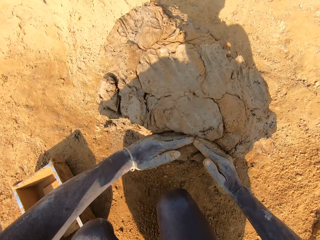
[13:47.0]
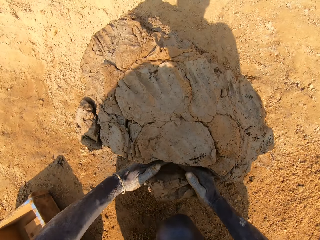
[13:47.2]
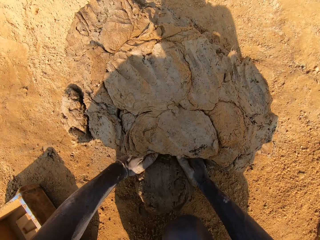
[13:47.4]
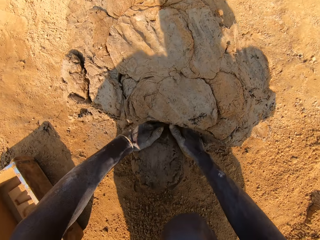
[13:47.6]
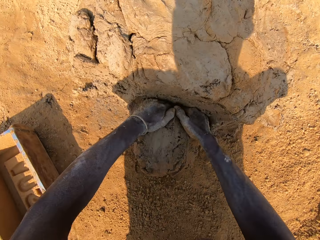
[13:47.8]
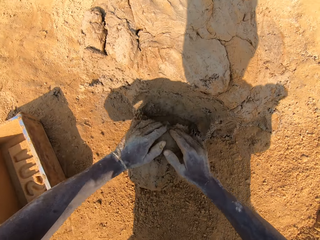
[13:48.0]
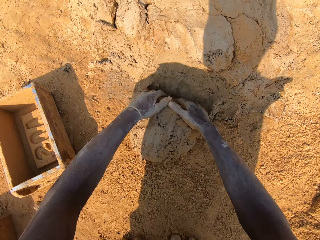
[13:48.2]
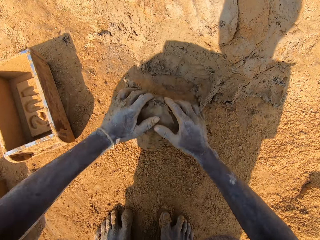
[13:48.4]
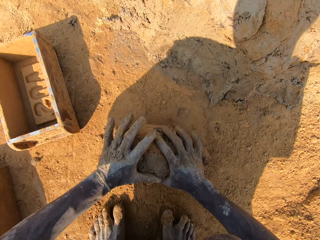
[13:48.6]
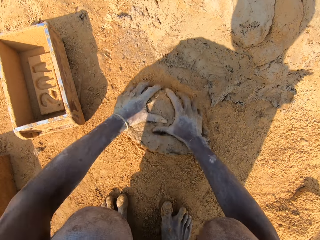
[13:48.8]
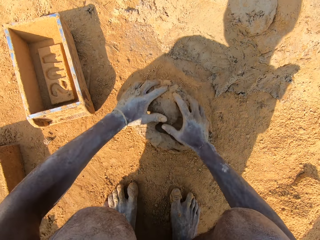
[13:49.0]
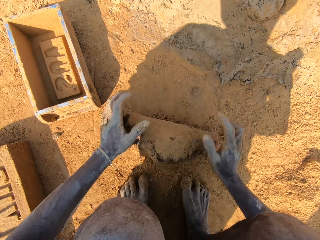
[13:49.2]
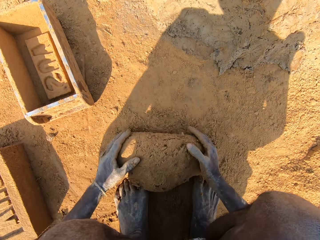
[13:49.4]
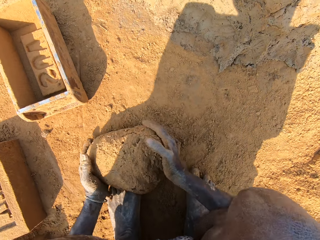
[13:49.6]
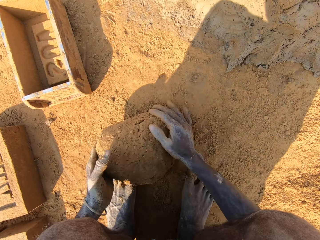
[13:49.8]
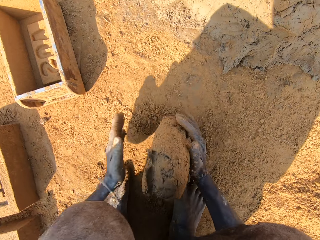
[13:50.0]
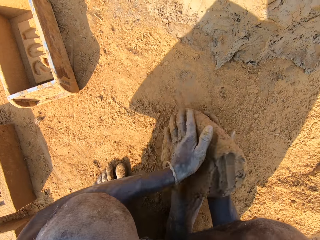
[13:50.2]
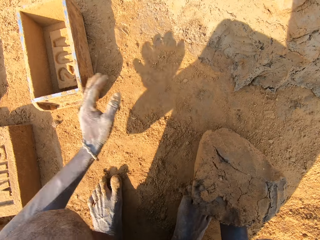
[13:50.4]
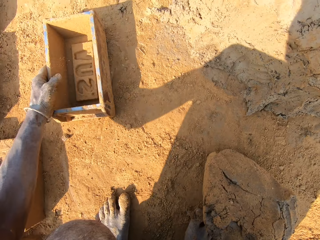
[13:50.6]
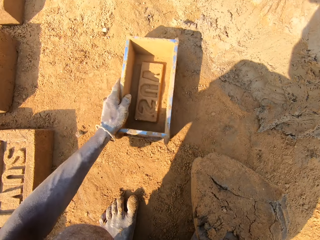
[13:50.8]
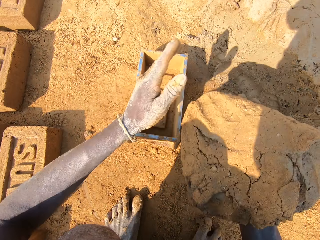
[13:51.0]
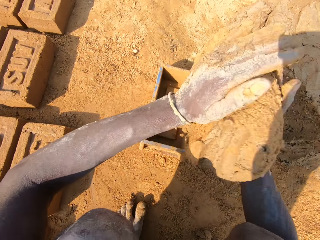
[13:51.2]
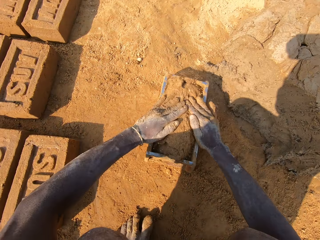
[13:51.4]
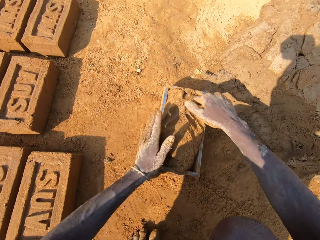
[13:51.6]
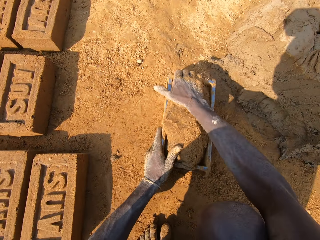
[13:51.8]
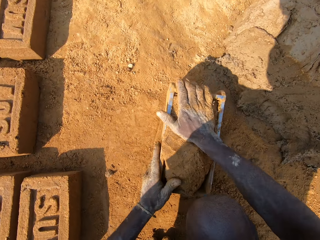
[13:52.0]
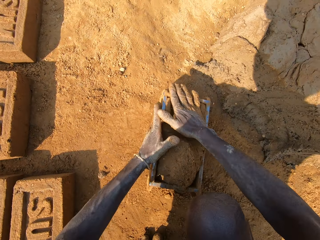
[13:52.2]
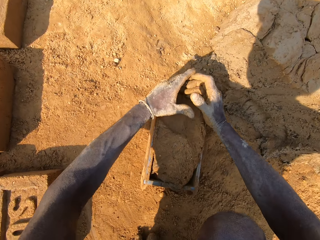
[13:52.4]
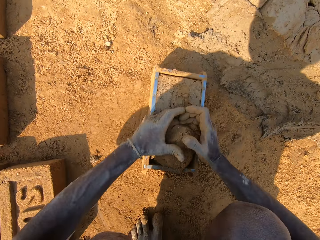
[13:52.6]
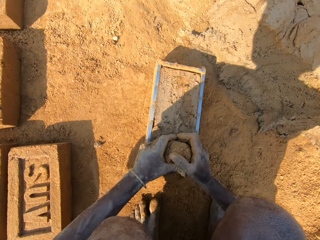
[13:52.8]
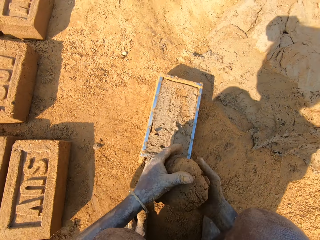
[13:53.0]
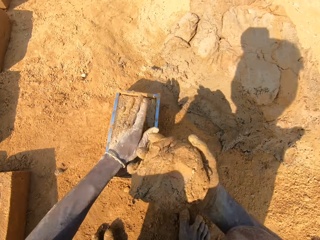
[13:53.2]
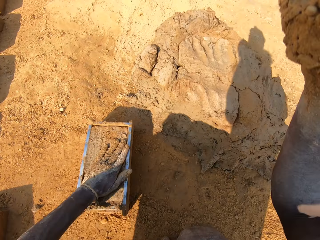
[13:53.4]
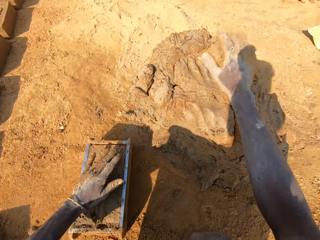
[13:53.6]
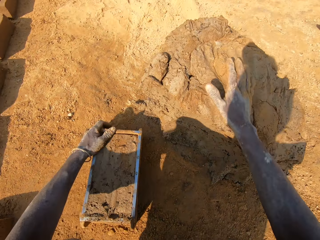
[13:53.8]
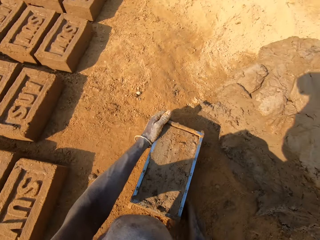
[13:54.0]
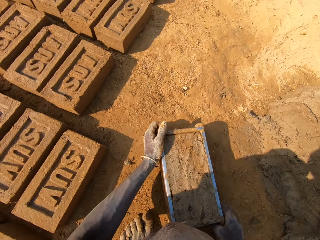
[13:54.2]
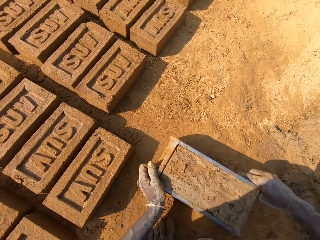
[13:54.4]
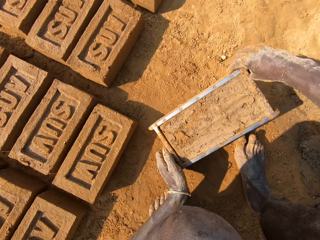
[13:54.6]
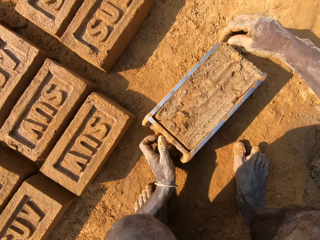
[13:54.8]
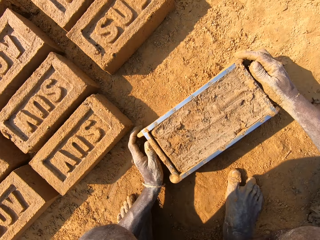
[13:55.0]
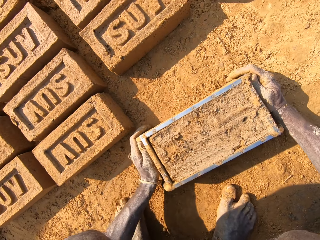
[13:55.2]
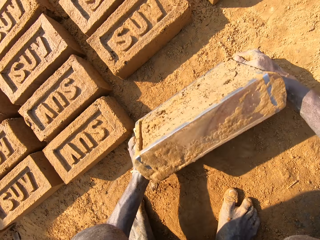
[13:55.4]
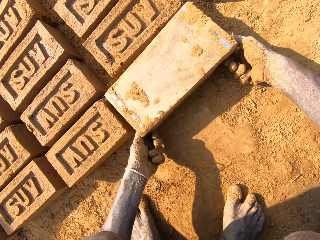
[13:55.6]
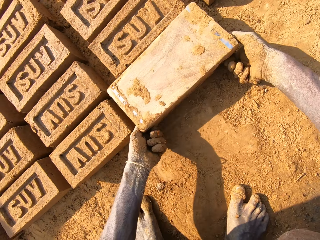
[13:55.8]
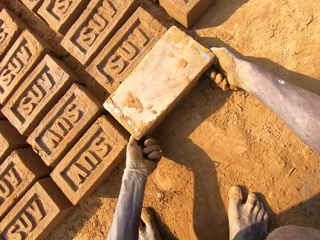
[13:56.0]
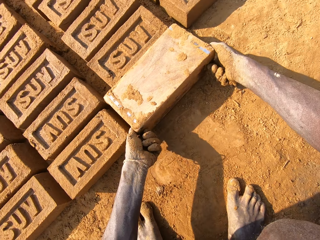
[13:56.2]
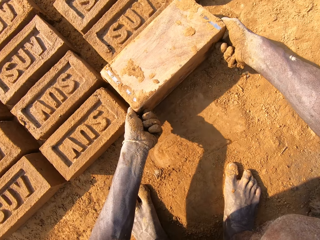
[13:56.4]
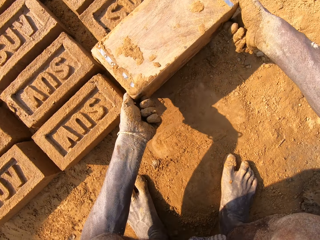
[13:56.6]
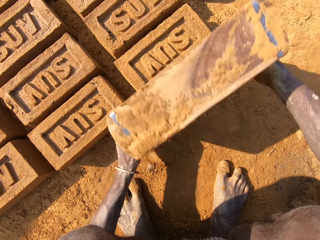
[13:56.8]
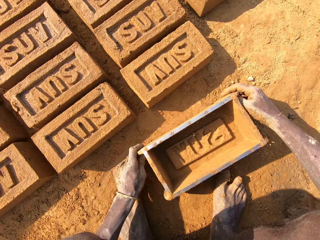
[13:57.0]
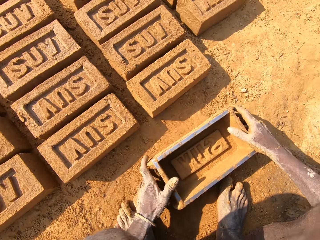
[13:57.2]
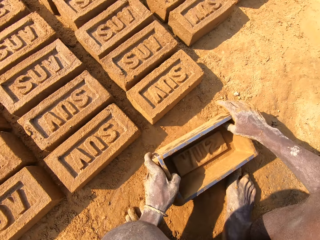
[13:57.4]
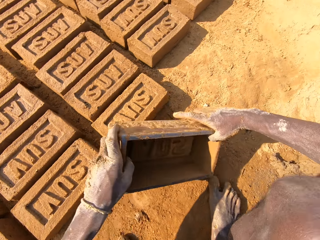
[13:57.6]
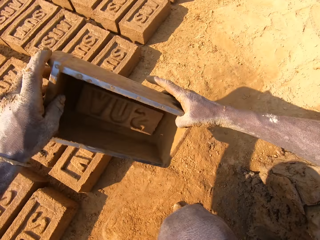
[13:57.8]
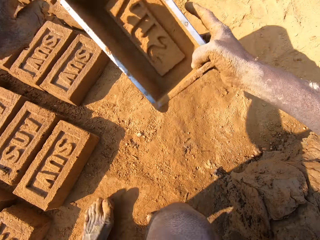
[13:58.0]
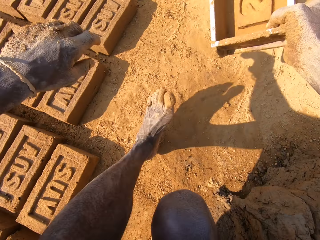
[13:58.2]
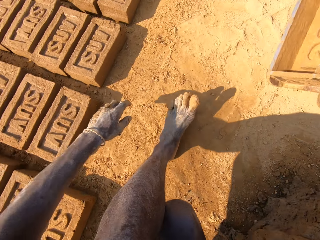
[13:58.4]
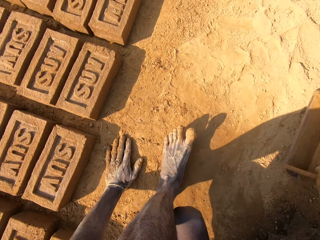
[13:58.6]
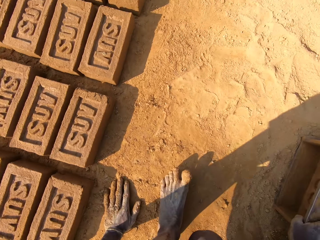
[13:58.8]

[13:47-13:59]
The camera wearer cuts a piece of clay from the clay on the ground. They mold the clay on the ground. They roll the clay on the ground. They put the clay in the brick mold or brick box. They cut the clay. They remove a piece of clay from the clay on the brick box. They put the piece of clay on the clay on the ground. They pick up the brick mold on the ground. They put a brick on the ground. They remove the clay from the brick box. They put the brick box on the ground.

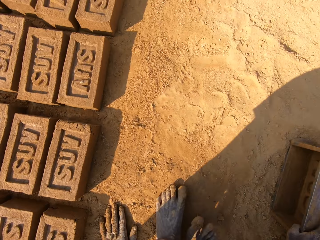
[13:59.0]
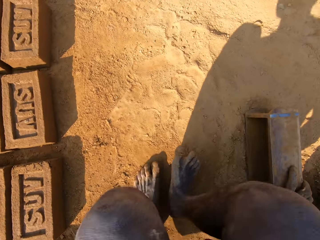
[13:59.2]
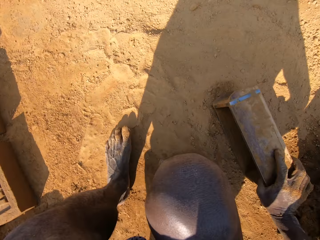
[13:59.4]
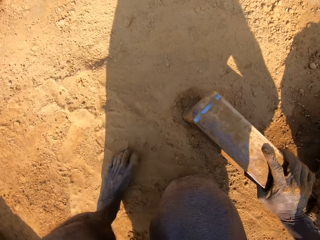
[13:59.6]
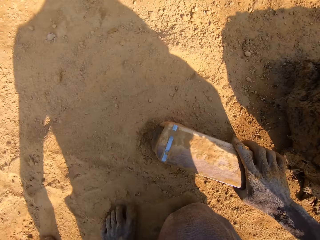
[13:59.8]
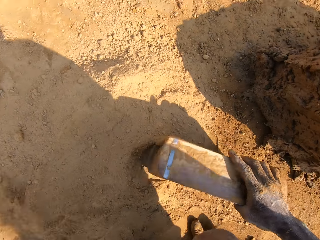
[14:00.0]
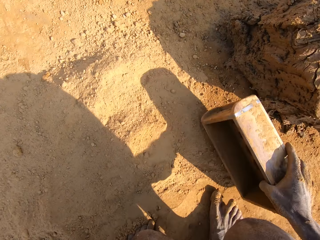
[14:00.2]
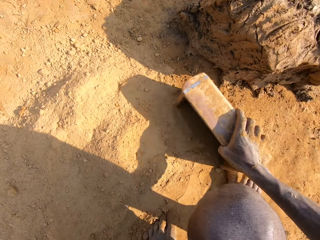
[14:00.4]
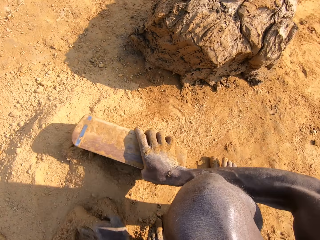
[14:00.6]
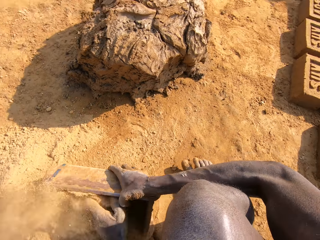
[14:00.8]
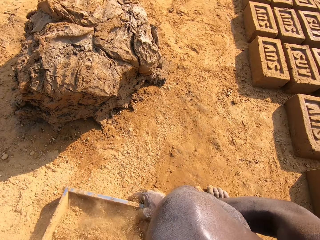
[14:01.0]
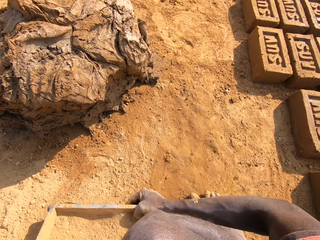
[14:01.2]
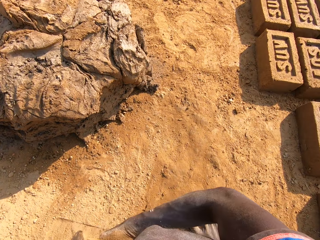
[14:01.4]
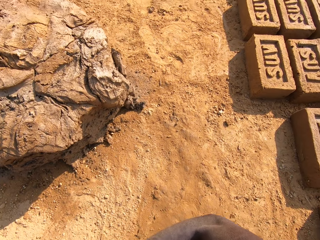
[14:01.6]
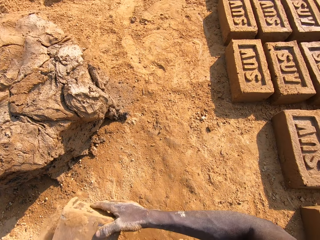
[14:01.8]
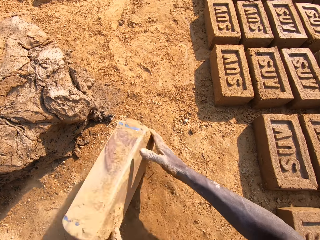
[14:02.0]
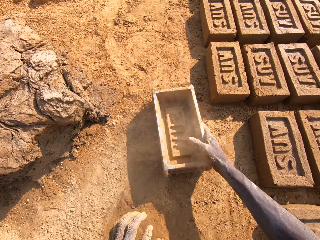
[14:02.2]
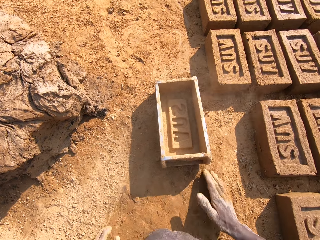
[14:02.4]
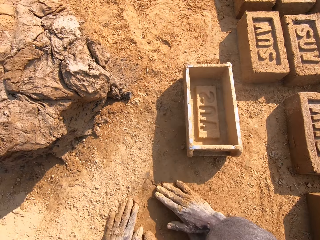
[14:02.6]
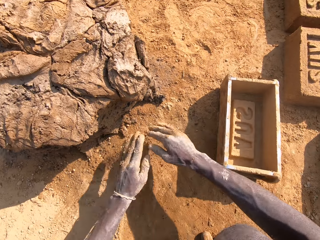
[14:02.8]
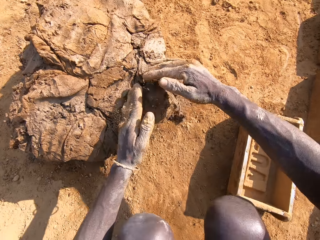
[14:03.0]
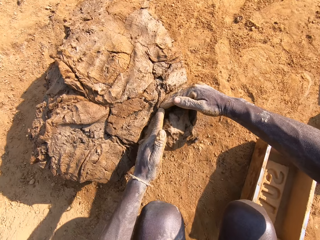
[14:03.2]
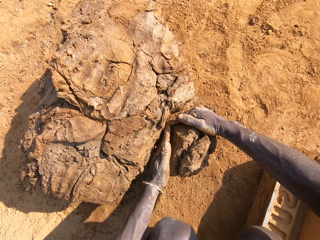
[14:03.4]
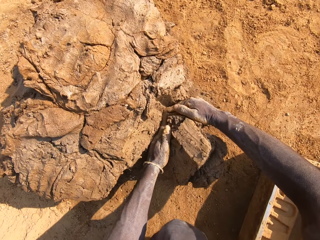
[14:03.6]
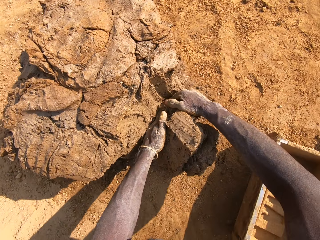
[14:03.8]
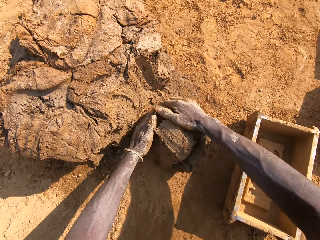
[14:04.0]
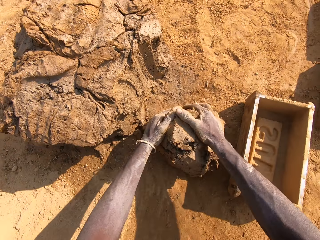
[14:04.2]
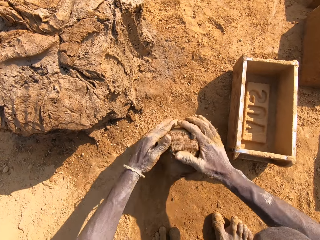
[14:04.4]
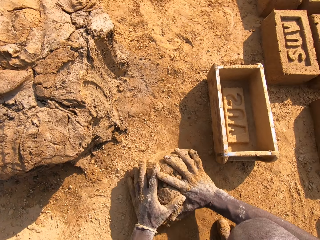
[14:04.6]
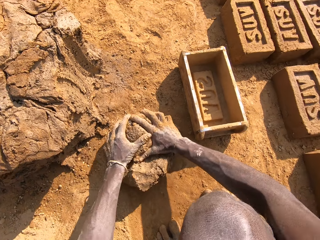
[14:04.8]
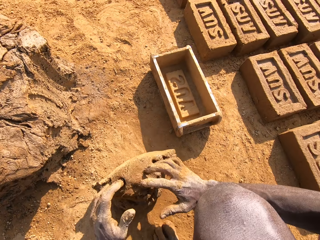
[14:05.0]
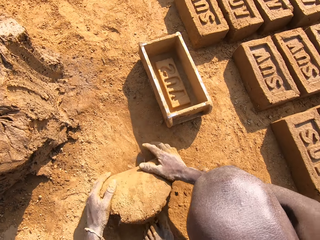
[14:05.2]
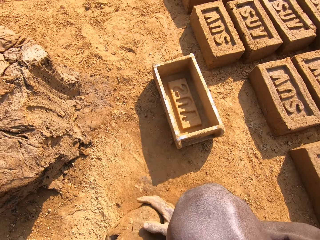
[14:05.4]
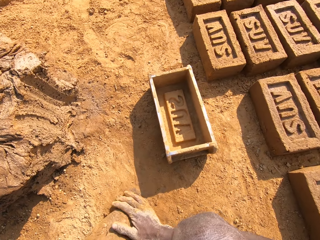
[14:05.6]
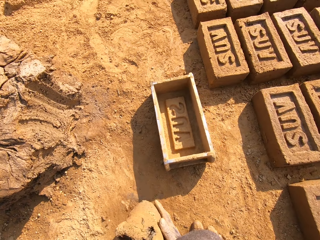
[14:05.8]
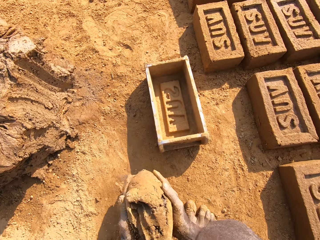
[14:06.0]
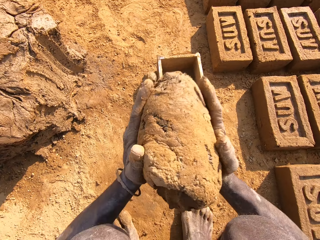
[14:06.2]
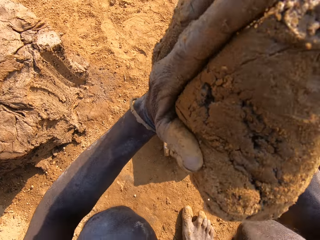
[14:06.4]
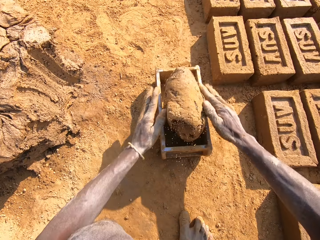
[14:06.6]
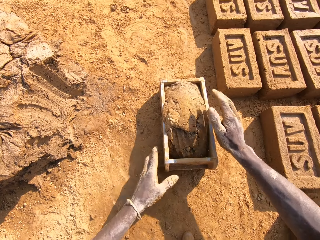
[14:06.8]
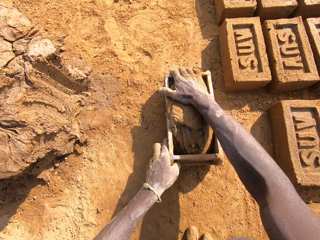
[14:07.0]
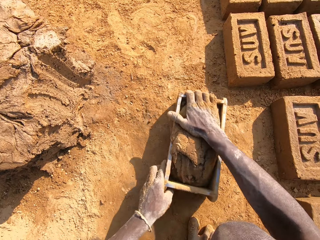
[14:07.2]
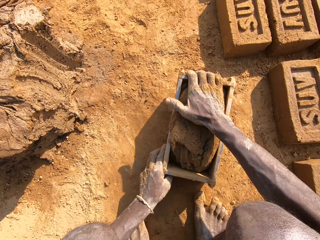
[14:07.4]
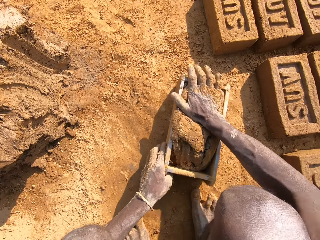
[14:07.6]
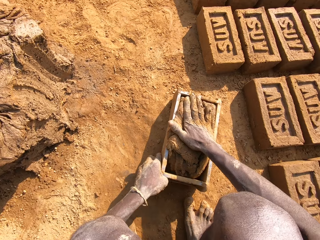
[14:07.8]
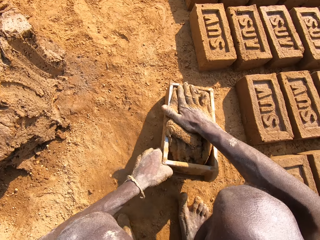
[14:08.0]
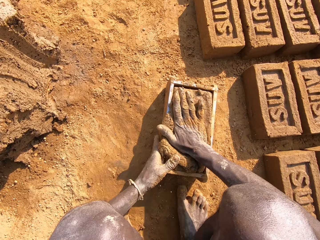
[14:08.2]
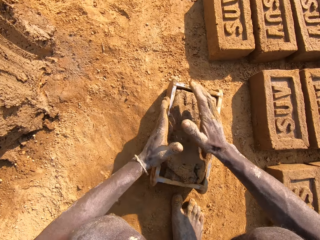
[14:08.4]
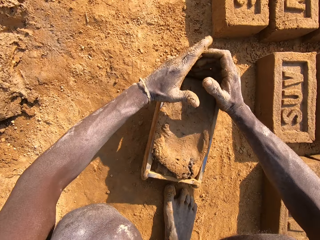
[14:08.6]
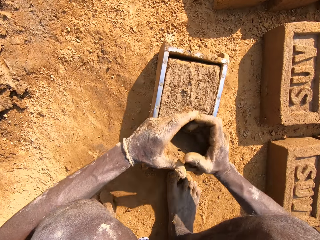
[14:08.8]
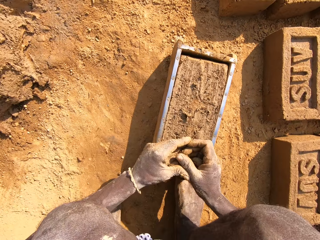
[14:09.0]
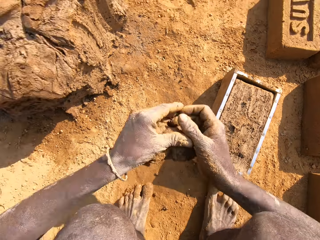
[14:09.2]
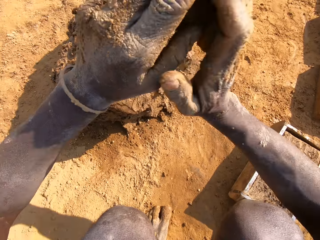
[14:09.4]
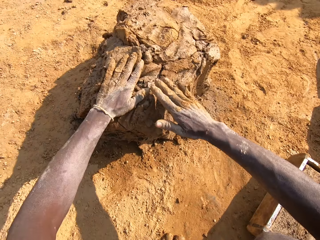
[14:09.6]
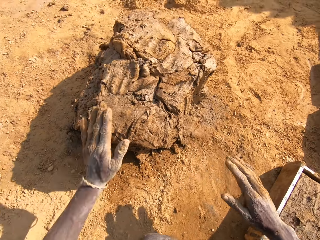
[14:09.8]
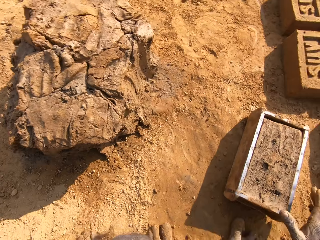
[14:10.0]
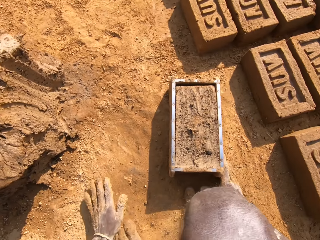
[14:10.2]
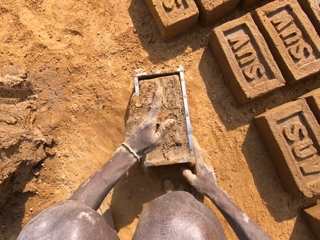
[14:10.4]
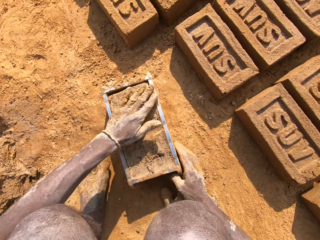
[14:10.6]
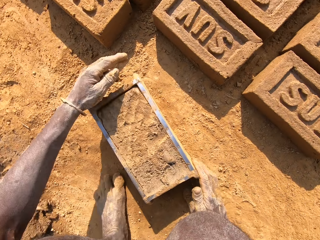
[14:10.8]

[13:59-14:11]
The camera wearer turns around. They put sand in a brick mold. They dust the brick box with soil. They pour sand on the ground. They put the brick box on the ground. They cut a piece of clay from the clay on the ground. They roll the clay on the ground. They mold the clay on the ground. They put the clay in the brick mold. They cut the clay. They remove a piece of clay from the clay on the brick box. They put the piece of clay on the clay on the ground.
